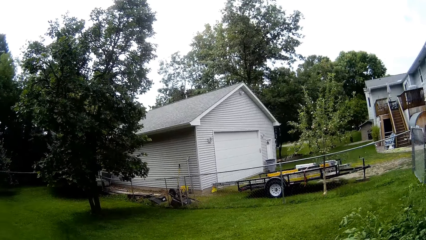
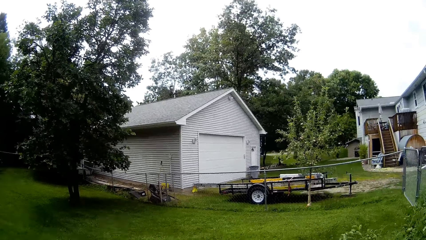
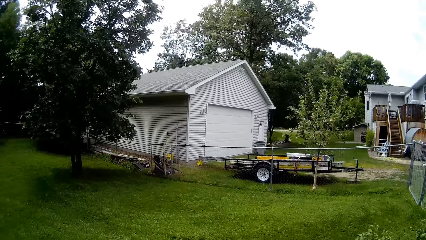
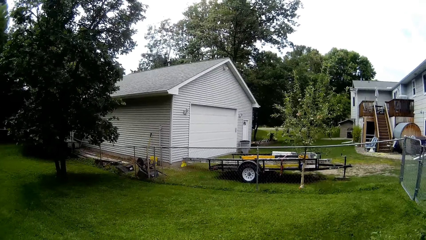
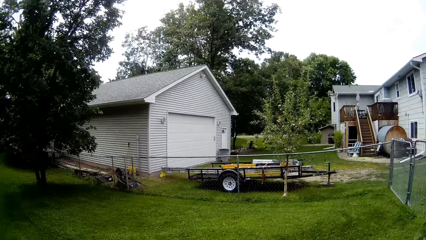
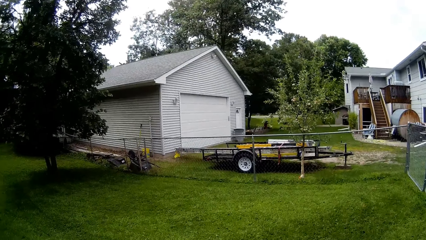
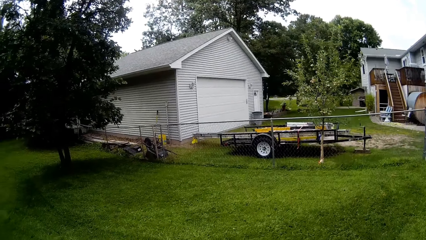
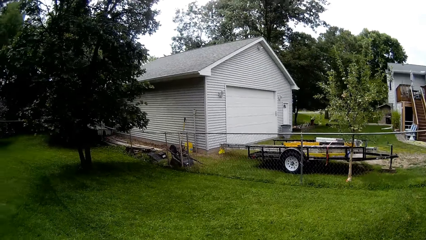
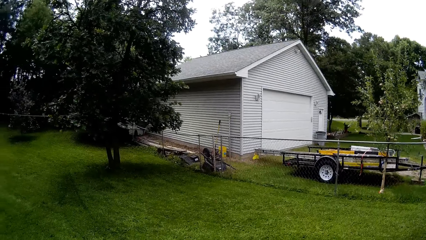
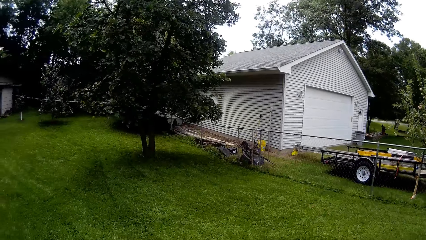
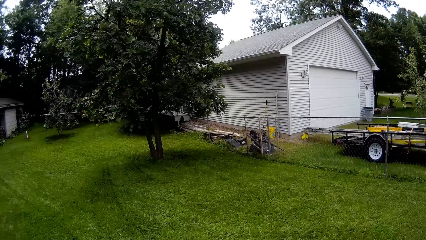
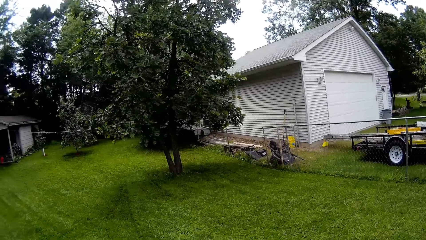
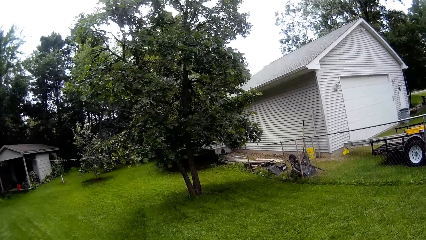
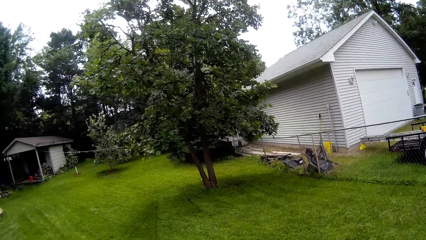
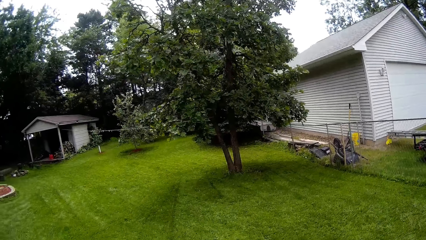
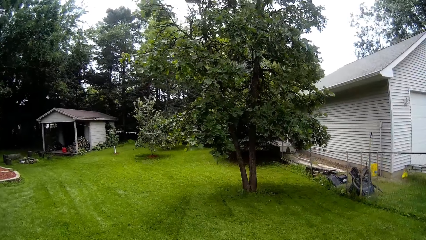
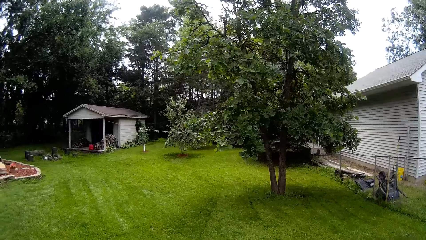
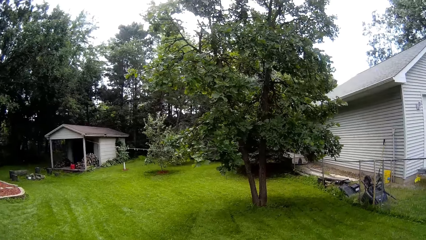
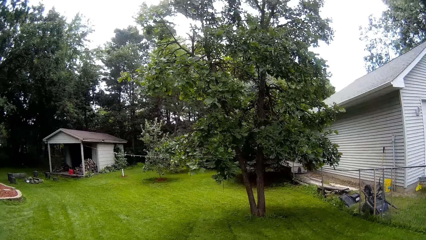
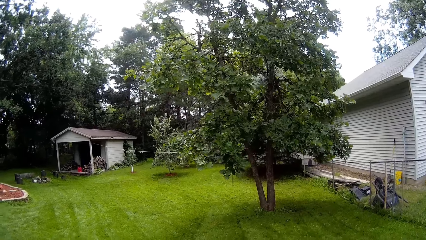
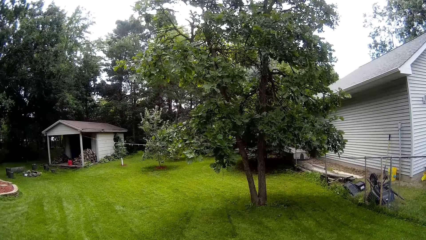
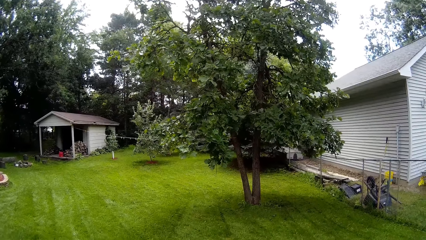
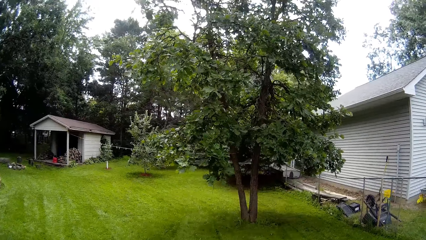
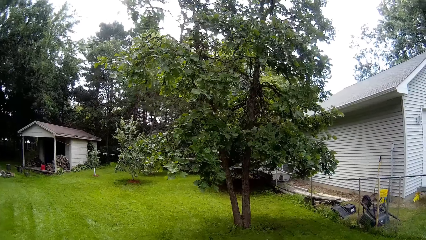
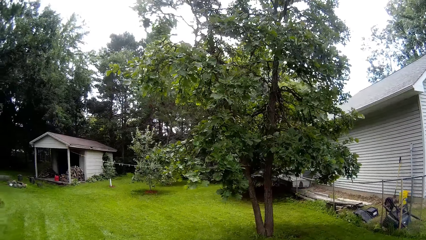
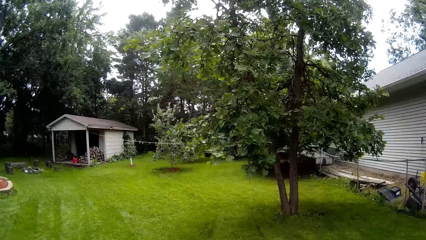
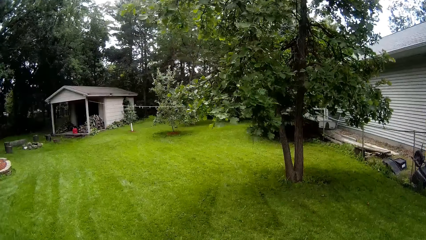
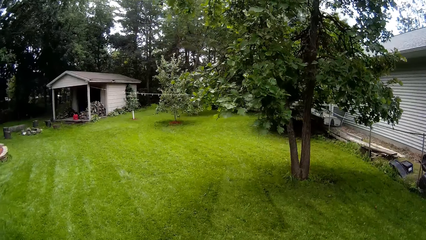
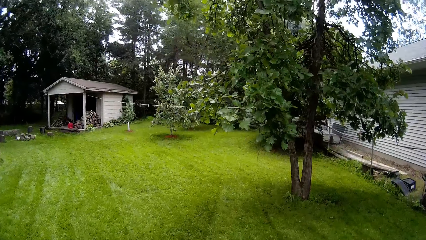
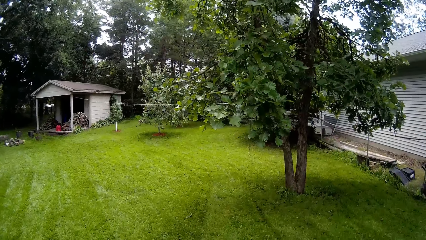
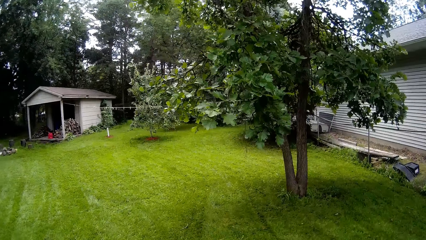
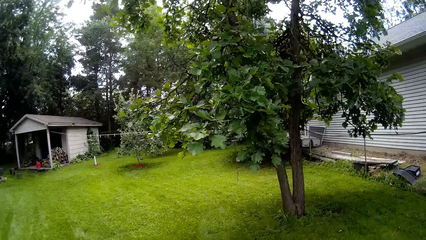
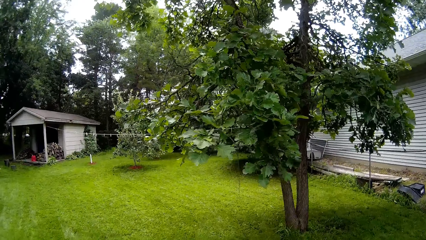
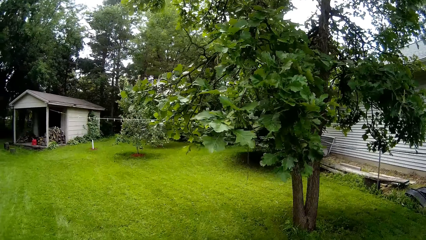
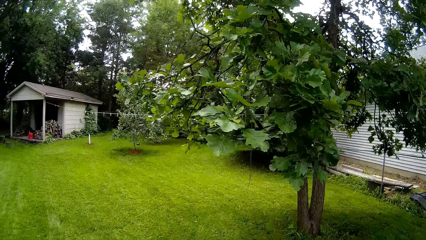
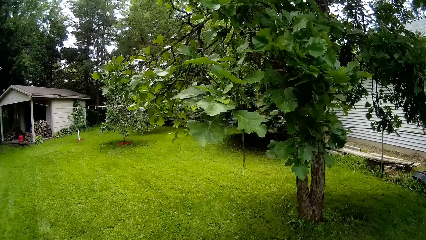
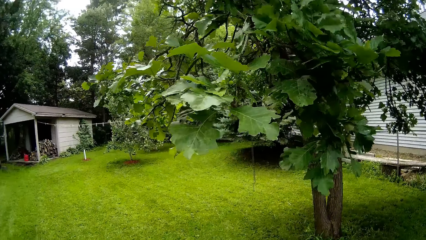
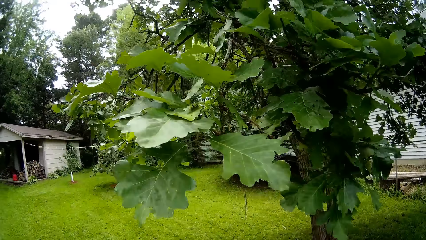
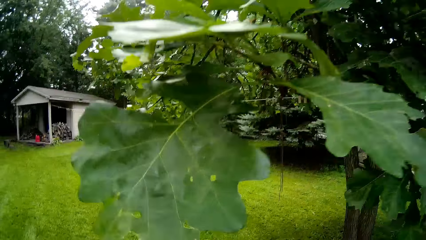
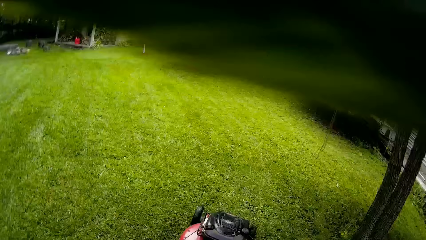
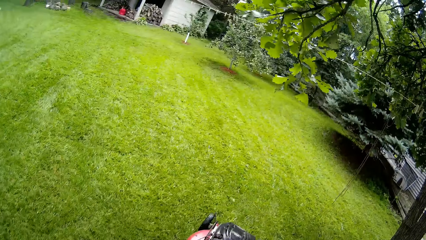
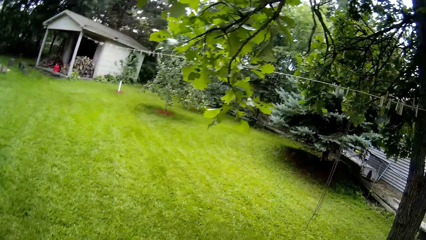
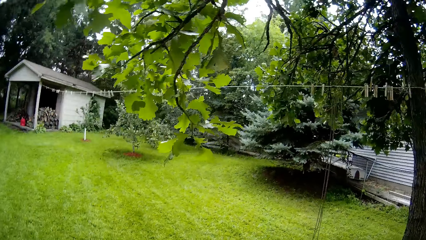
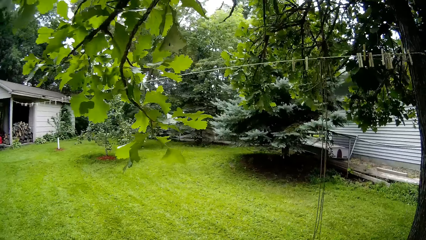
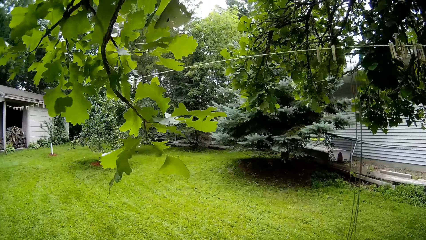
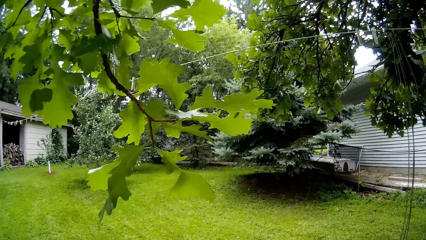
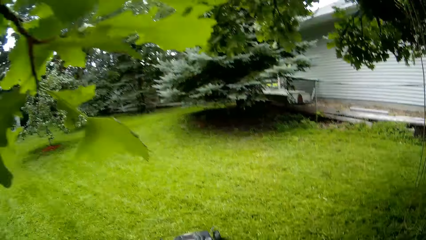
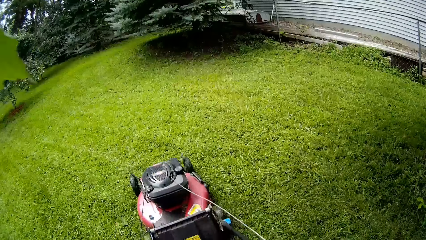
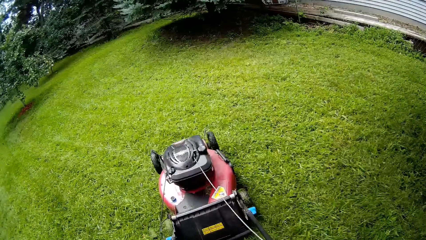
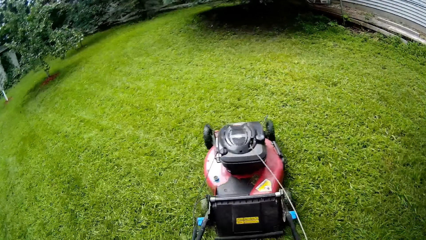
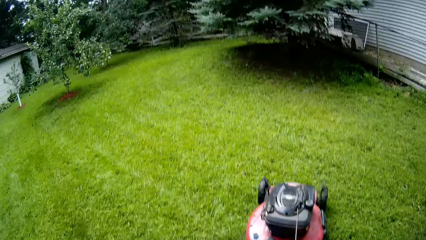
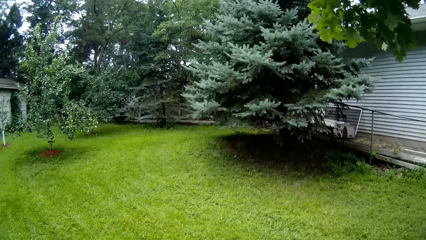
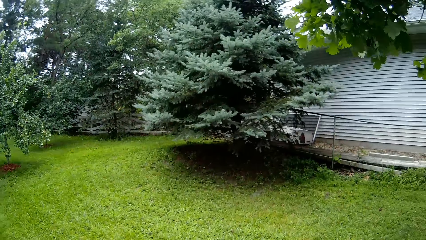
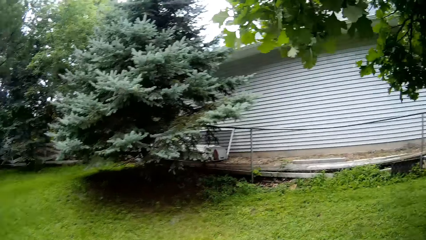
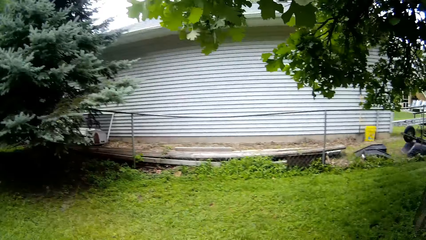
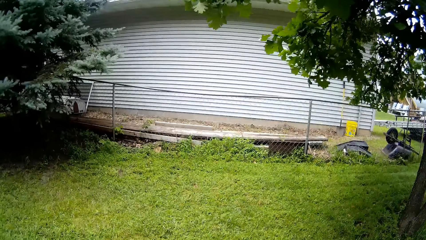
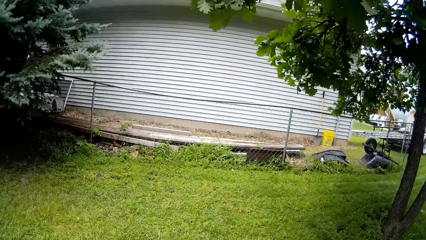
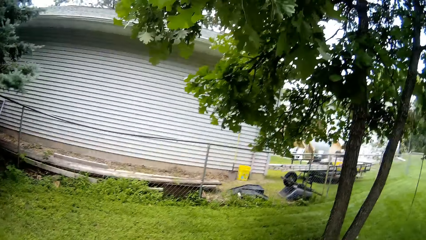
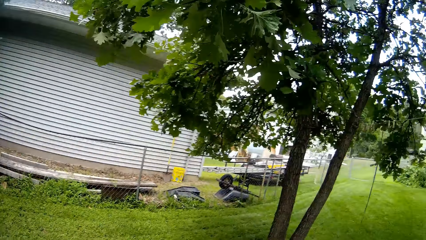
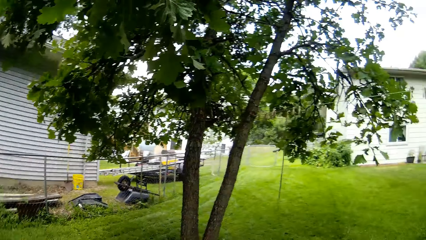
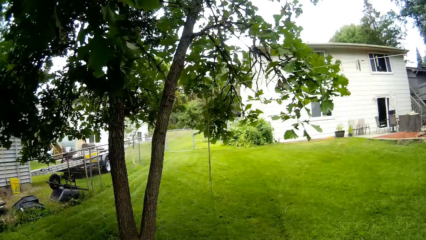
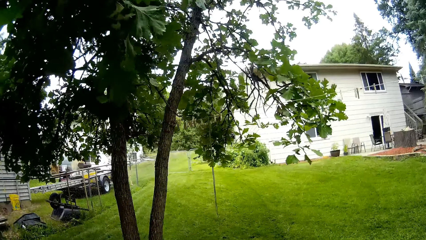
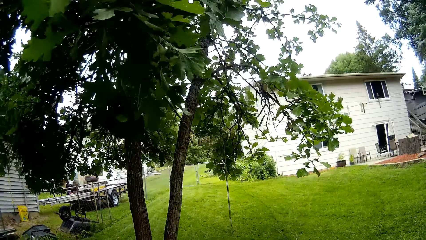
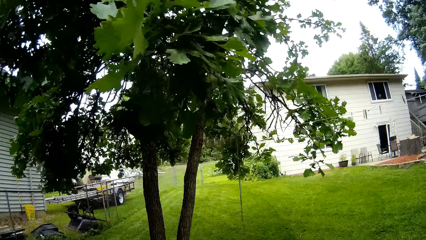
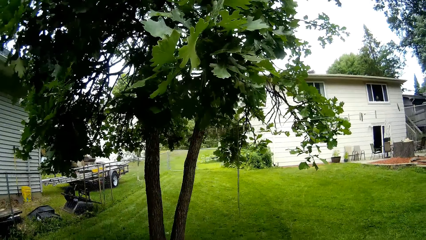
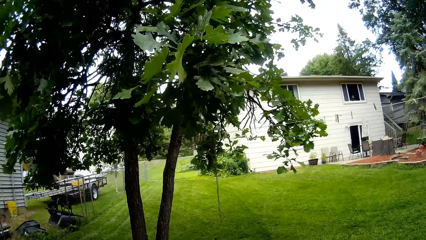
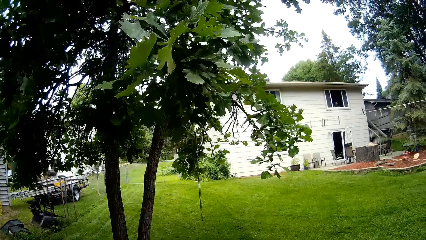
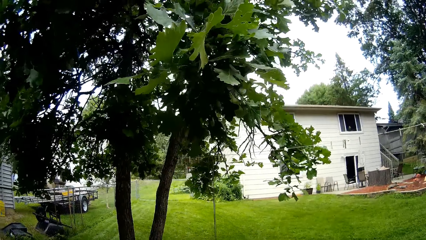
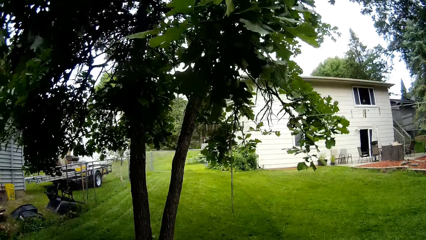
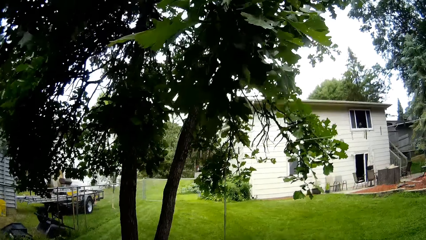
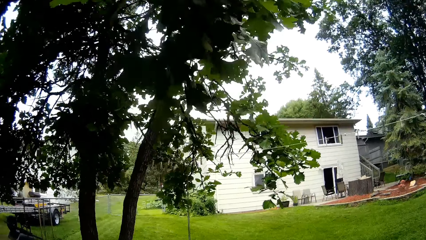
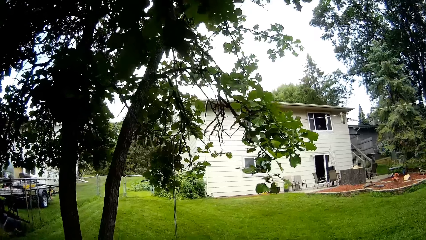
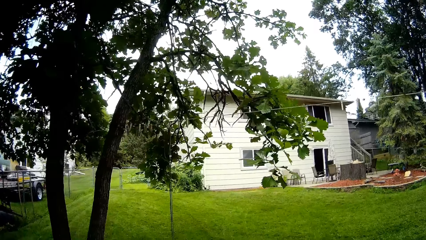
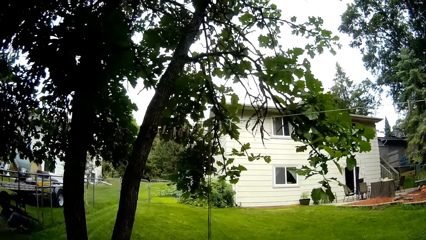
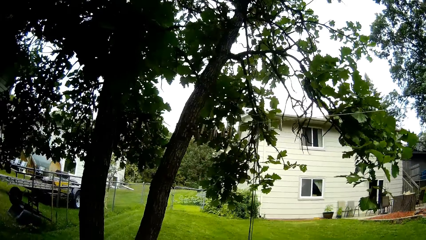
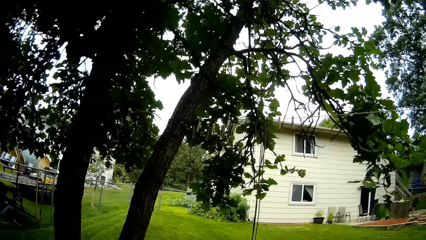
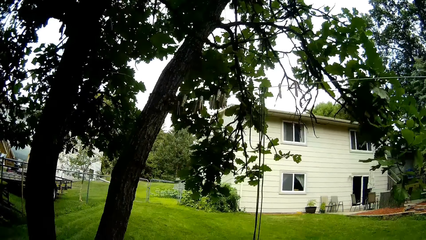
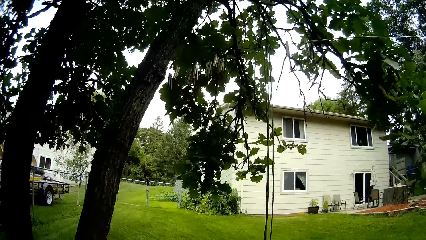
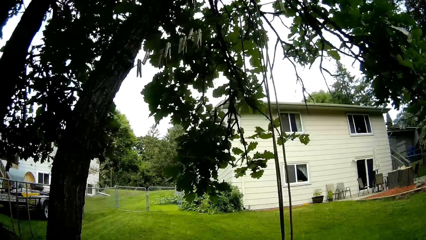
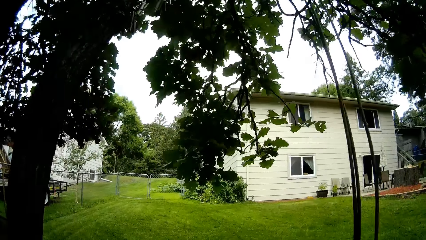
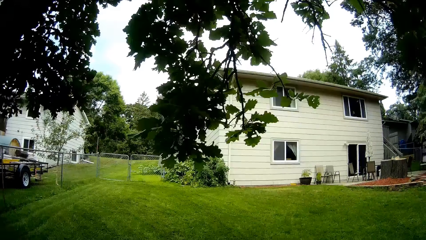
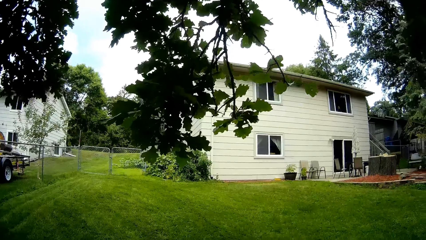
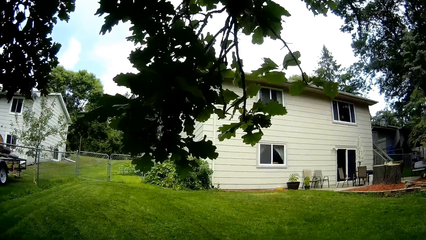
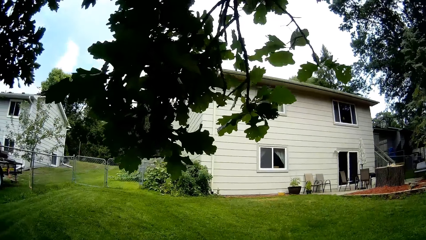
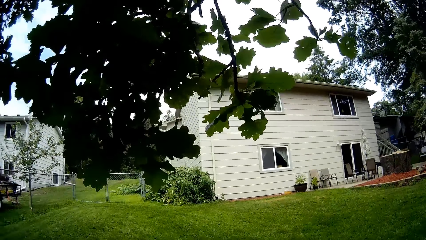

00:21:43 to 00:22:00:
The camera wearer mows the lawn with a lawnmower. They mow the lawn with the lawnmower again.
